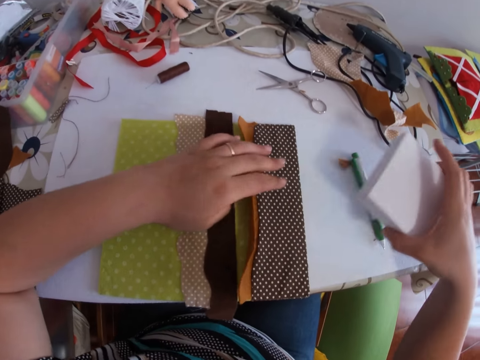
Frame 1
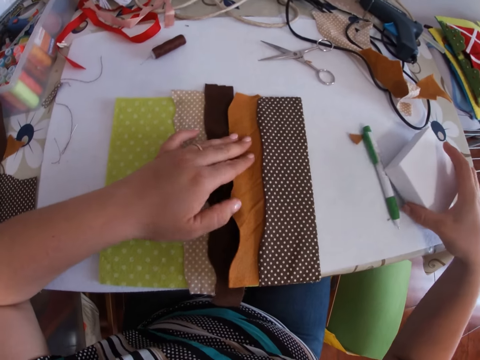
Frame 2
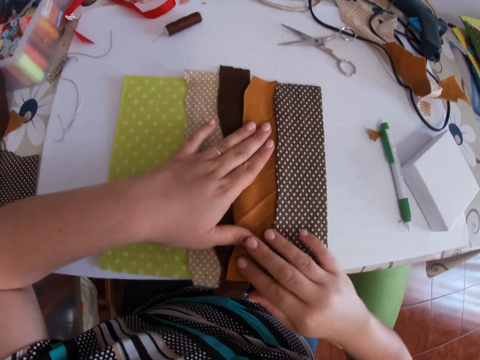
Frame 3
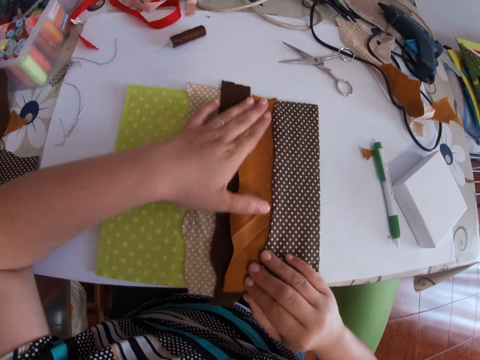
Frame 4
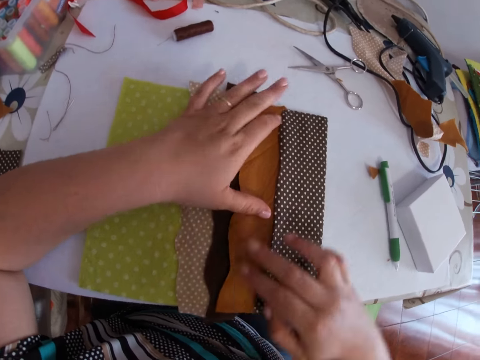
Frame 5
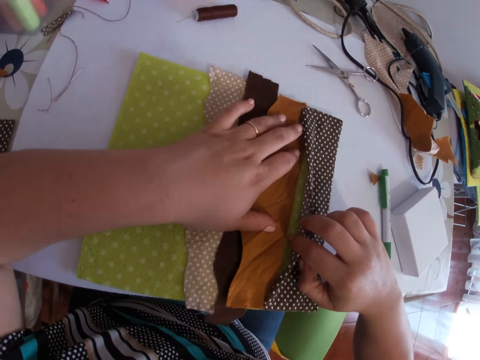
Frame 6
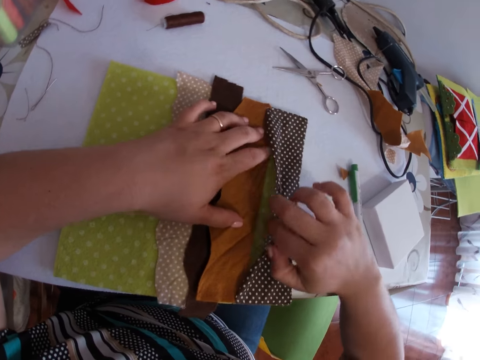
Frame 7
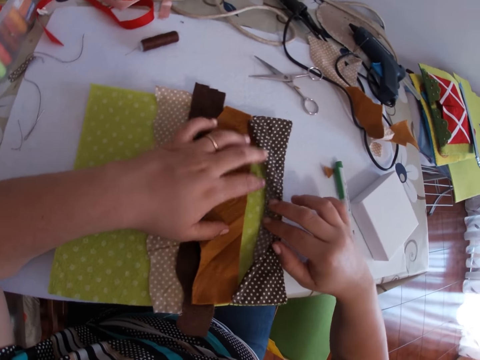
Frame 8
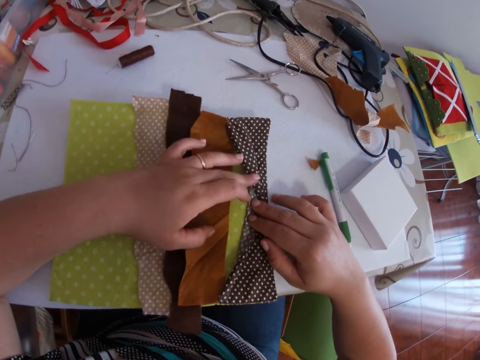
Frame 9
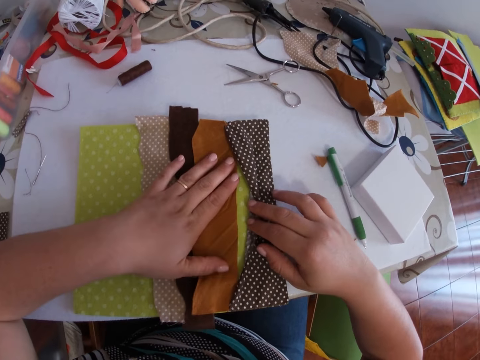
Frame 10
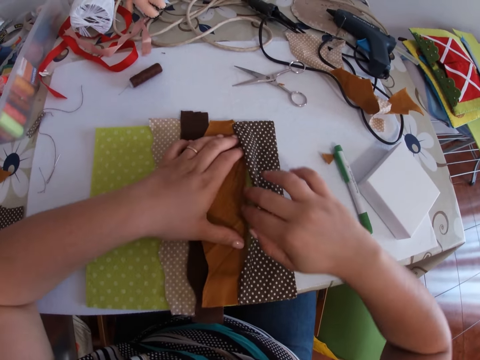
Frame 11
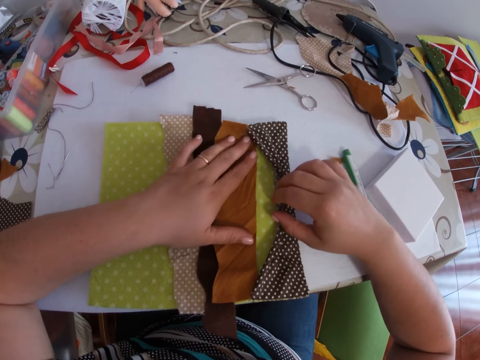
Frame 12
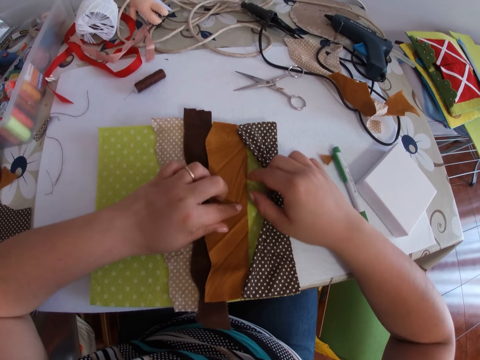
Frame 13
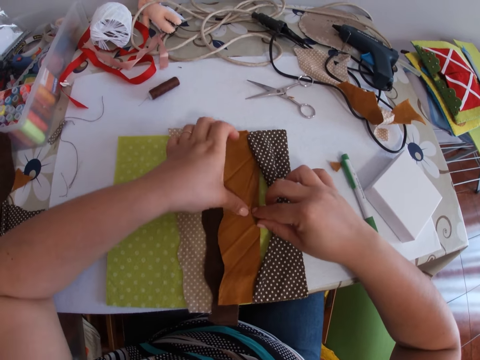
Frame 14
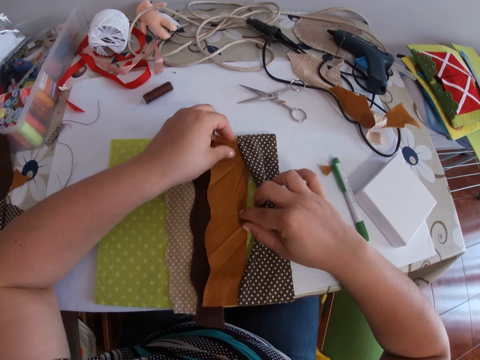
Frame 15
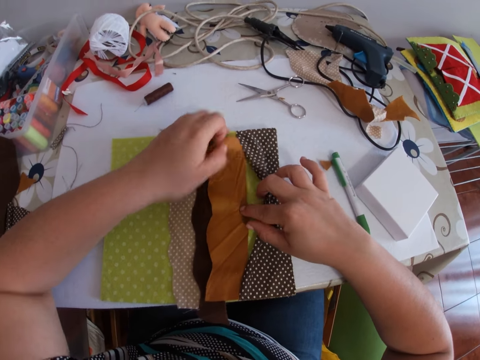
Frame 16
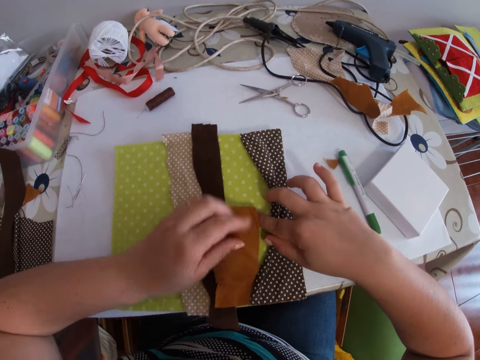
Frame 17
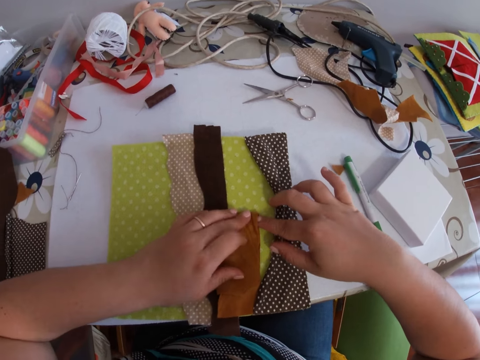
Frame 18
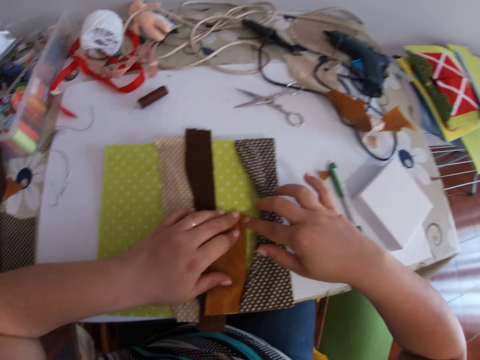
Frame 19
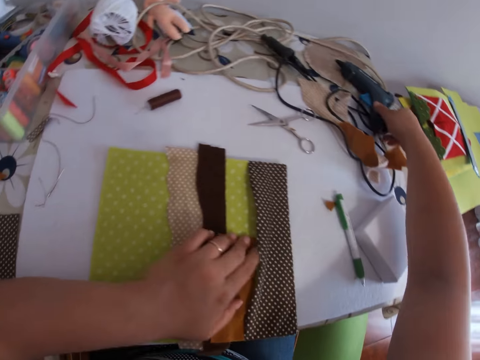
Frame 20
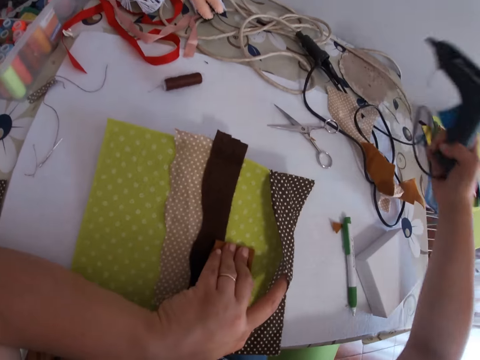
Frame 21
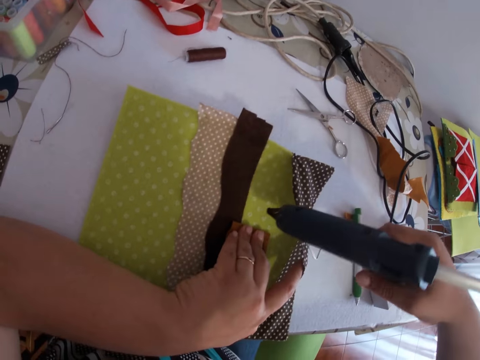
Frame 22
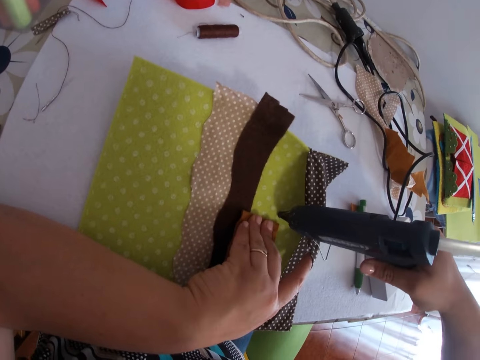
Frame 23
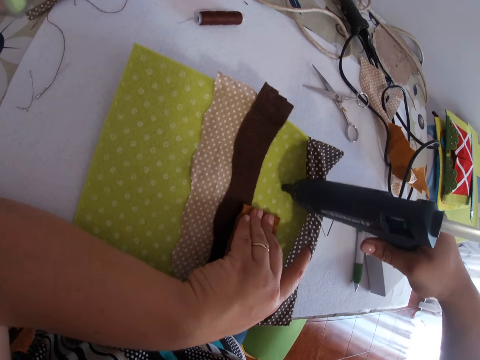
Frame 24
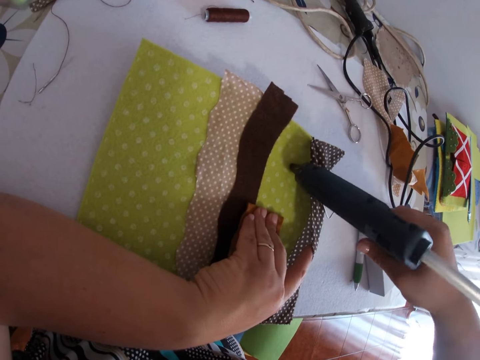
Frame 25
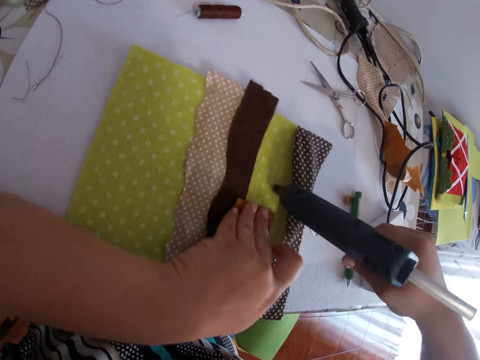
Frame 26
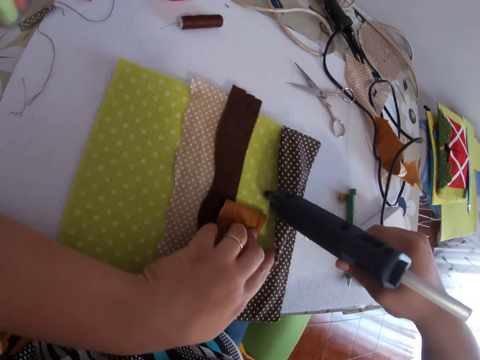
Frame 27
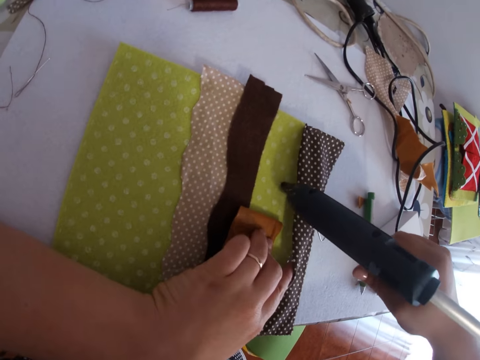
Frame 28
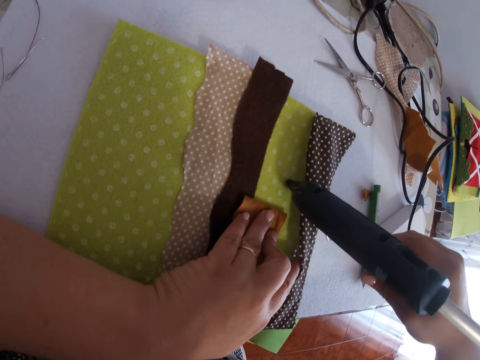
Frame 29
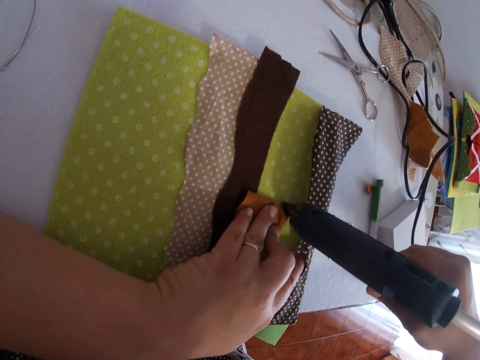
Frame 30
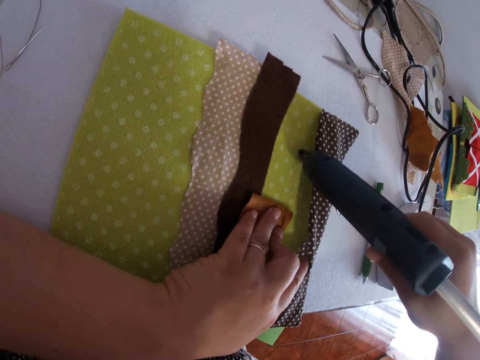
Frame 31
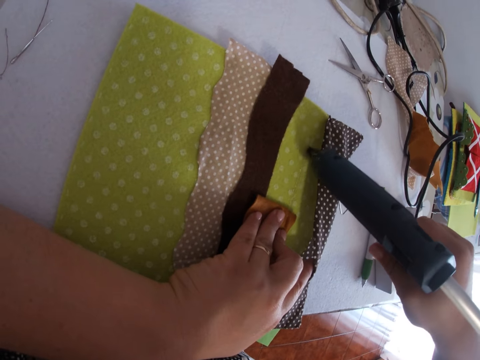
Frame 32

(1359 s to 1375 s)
The camera wearer removes the box from the folded piece of cloth with both hands. He places the box on the table with the right hand. He smoothens the cloth with both hands. He presses the material. He lifts the material. He pulls the material. He folds a layer of the cloth with the left hand. He lifts the material. He picks a glue gun from the table with the right hand. He applies glue on the fabric with the glue gun in his right hand.

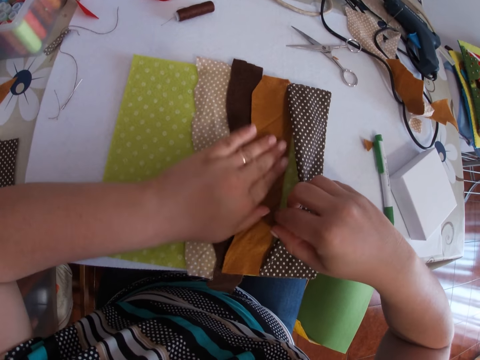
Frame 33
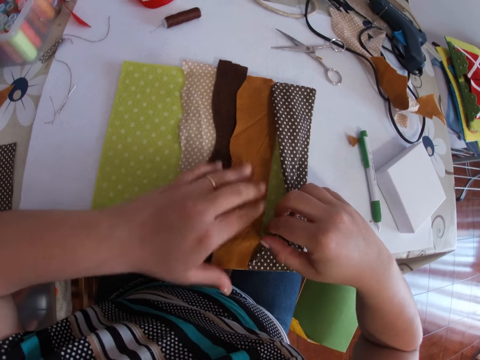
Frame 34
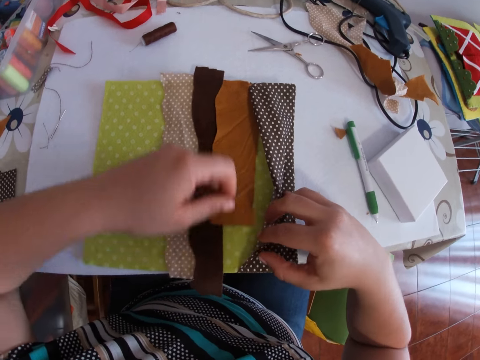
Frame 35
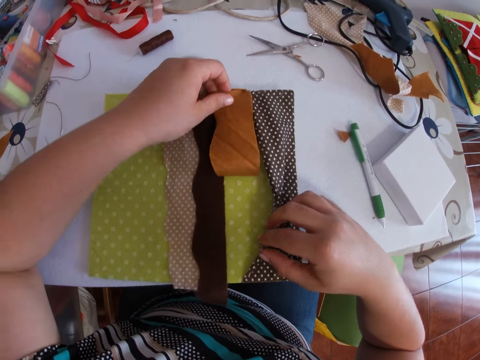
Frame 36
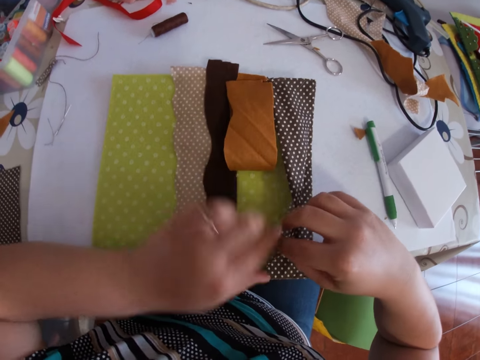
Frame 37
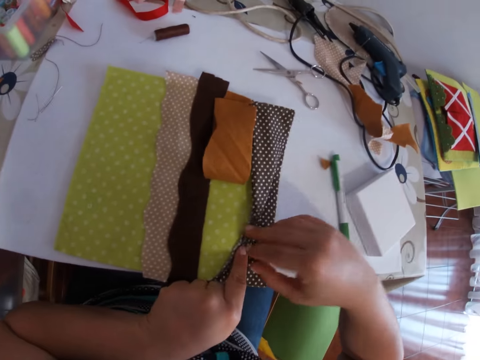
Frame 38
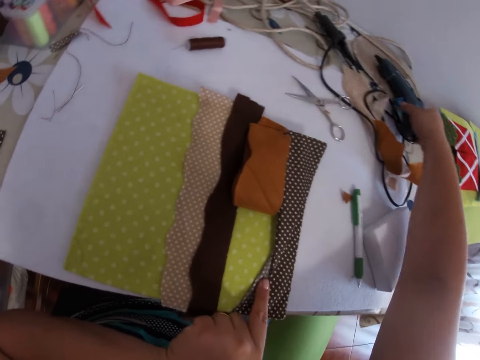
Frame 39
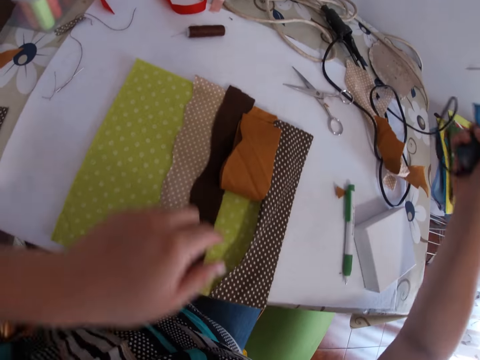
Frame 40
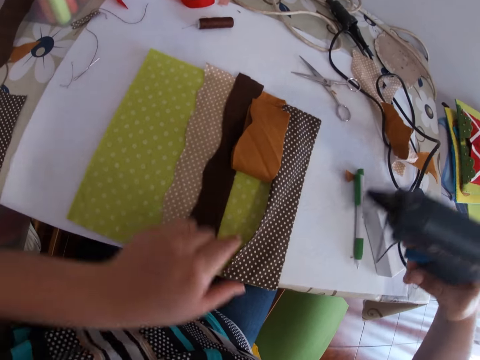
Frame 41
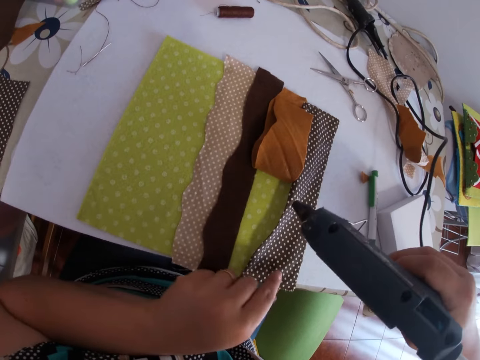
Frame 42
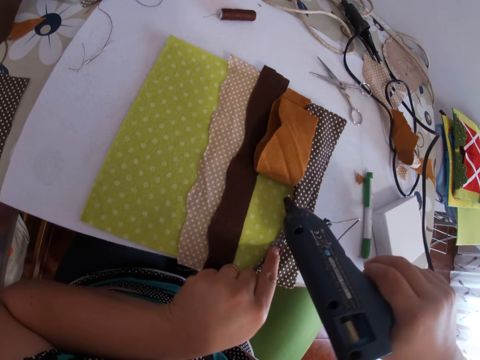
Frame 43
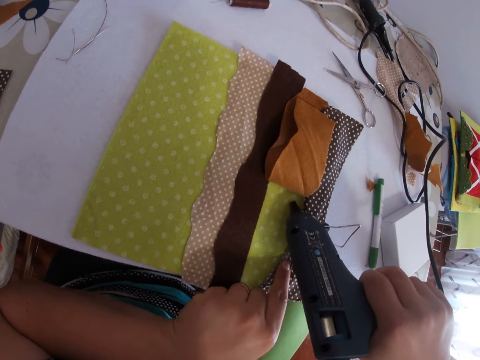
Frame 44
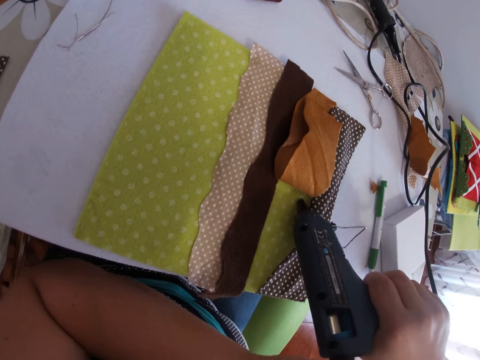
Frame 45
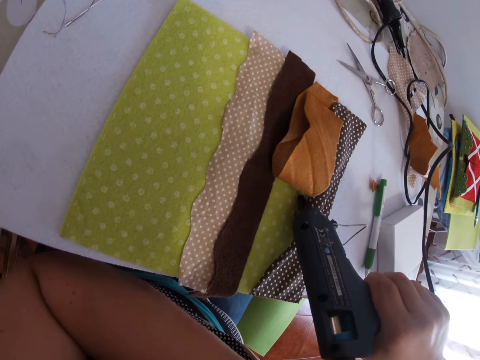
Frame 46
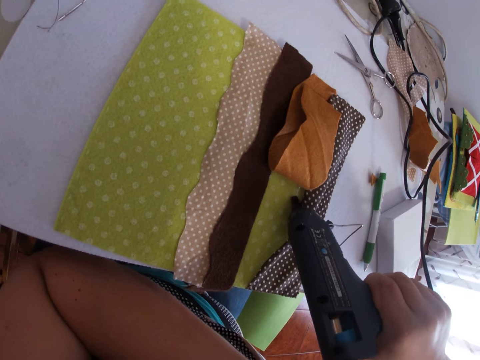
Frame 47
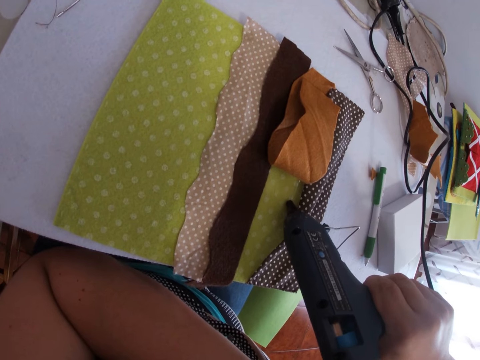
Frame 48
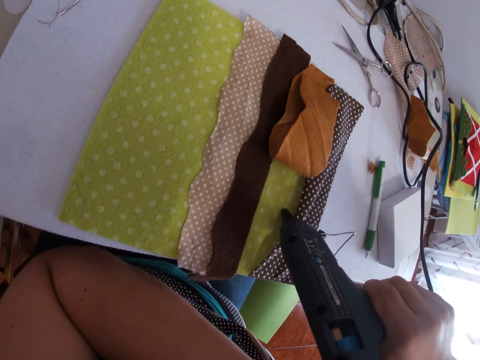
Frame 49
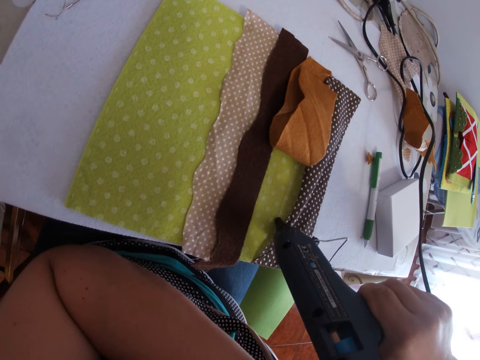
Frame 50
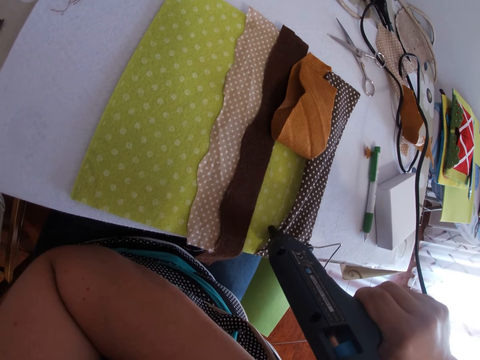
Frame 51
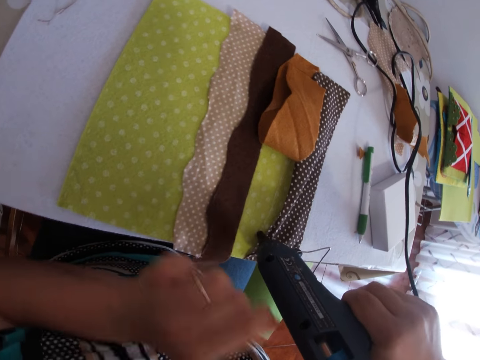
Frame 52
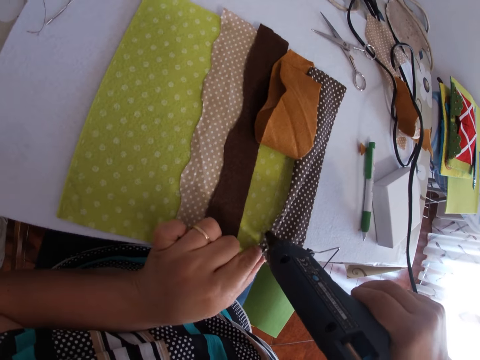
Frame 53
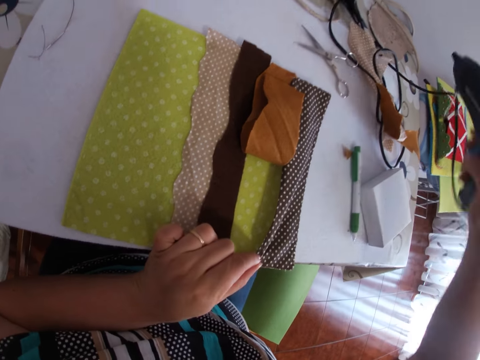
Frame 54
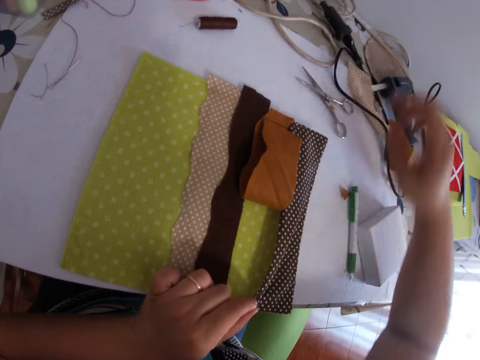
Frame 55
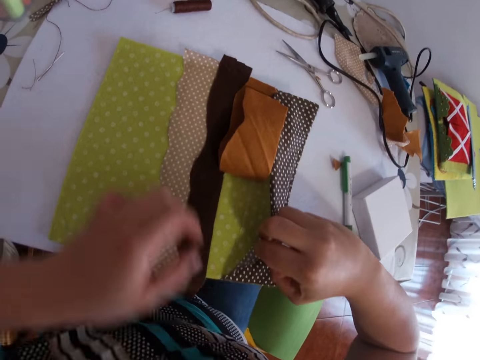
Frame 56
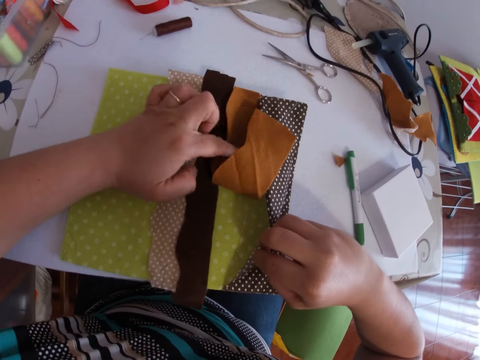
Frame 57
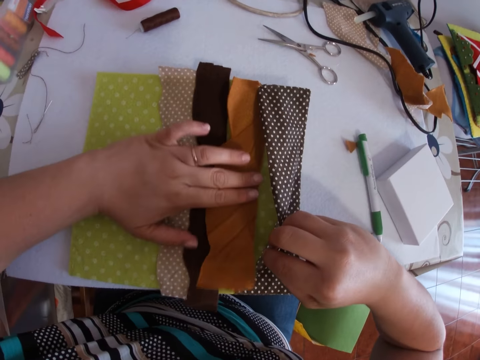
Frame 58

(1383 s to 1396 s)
The camera wearer presses the material. He raises a layer of the piece of cloth with the left hand. He picks a glue gun from the table with the right hand. He applies glue on the fabric with the glue gun in his right hand. He drops the glue gun on the table with his right hand. He opens a layer of the folded cloth with the right hand. He places the piece of cloth on the glued fabric with the left hand.
